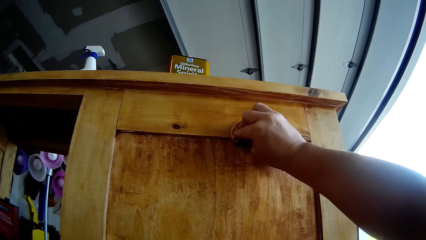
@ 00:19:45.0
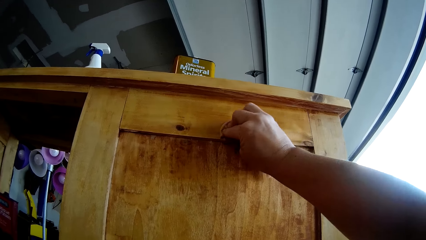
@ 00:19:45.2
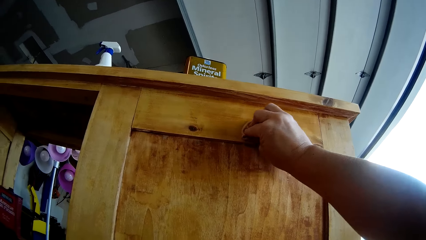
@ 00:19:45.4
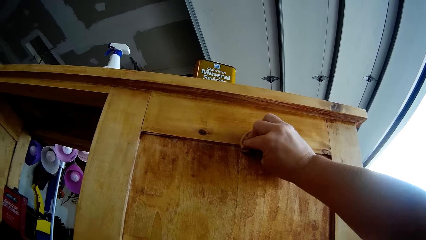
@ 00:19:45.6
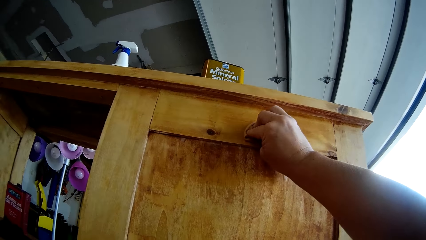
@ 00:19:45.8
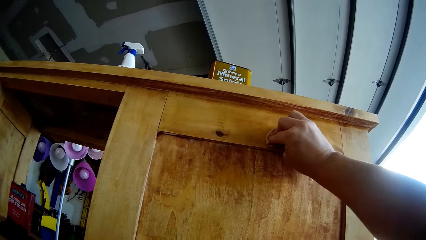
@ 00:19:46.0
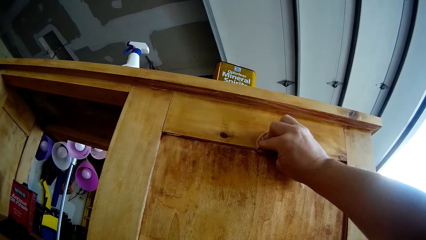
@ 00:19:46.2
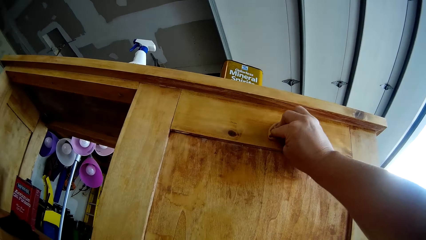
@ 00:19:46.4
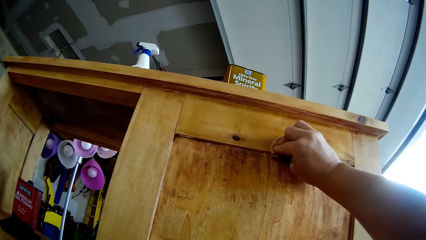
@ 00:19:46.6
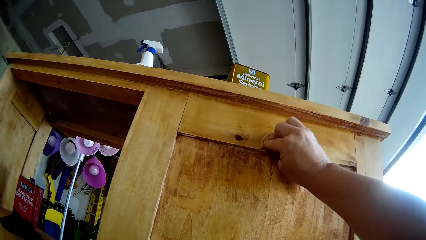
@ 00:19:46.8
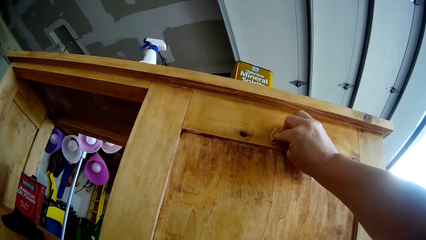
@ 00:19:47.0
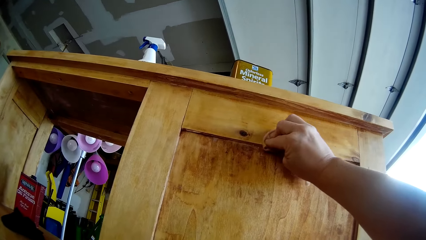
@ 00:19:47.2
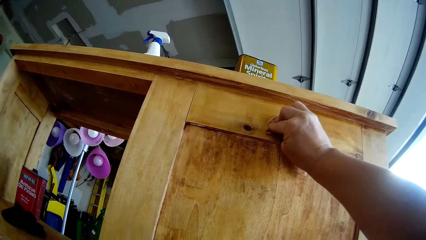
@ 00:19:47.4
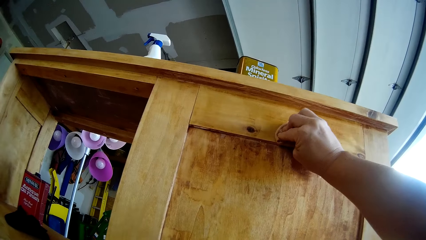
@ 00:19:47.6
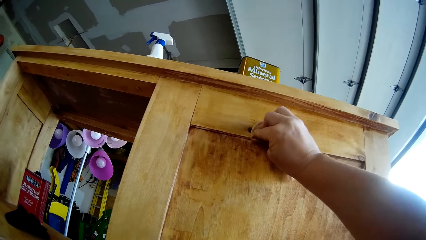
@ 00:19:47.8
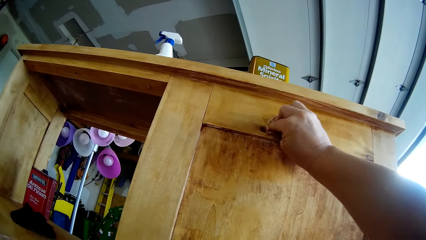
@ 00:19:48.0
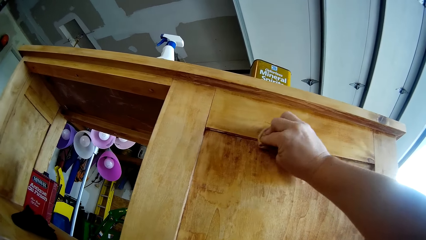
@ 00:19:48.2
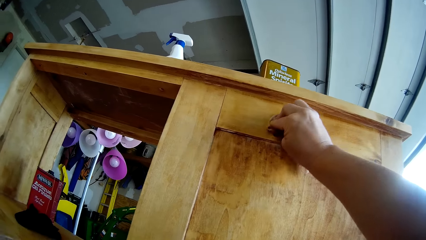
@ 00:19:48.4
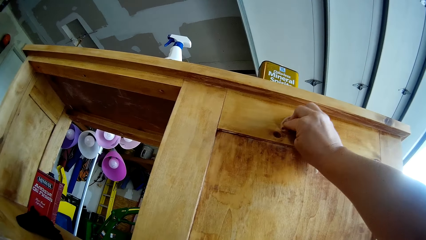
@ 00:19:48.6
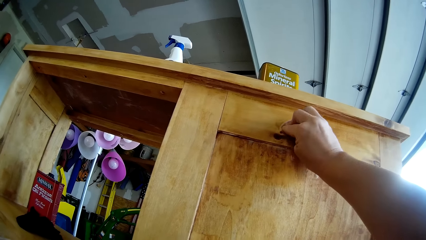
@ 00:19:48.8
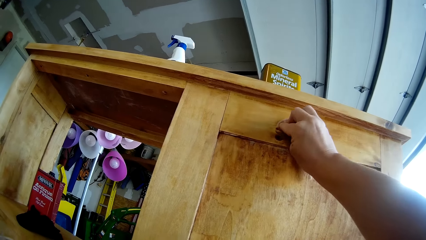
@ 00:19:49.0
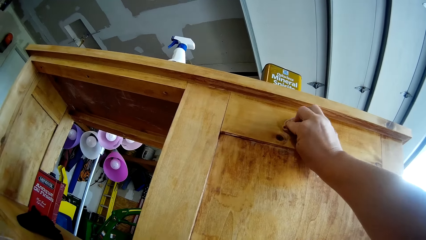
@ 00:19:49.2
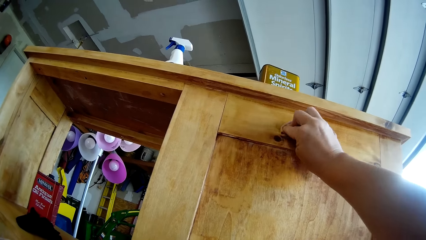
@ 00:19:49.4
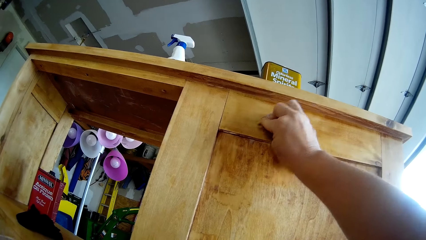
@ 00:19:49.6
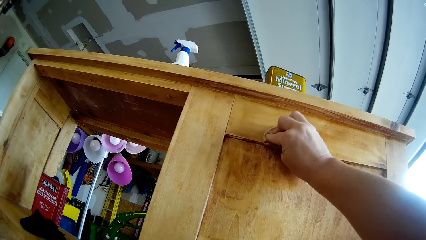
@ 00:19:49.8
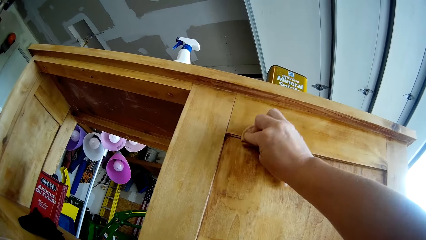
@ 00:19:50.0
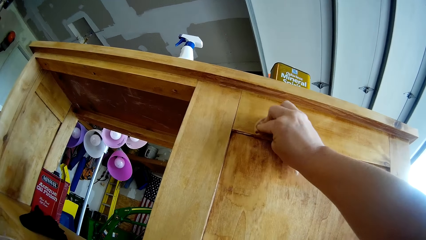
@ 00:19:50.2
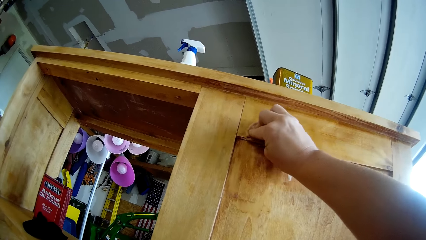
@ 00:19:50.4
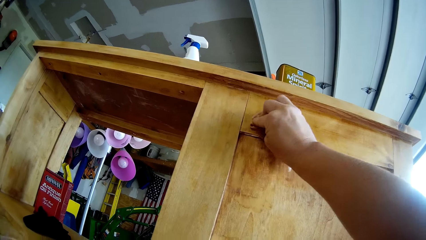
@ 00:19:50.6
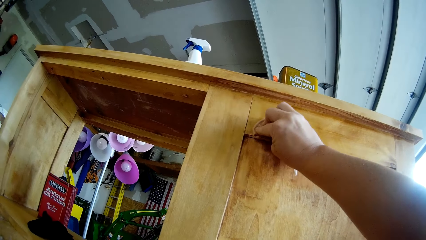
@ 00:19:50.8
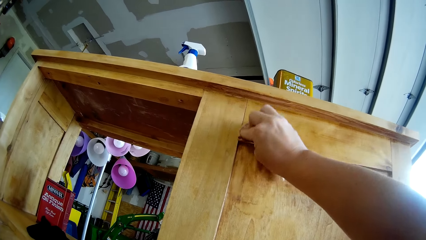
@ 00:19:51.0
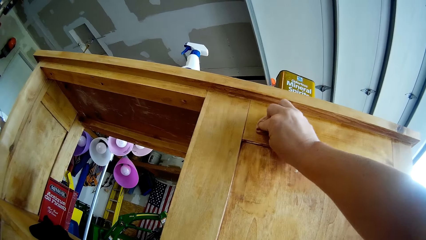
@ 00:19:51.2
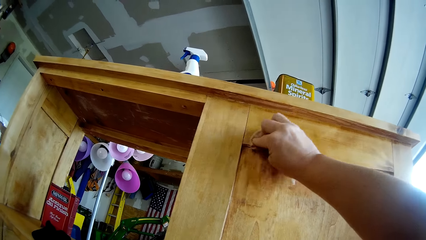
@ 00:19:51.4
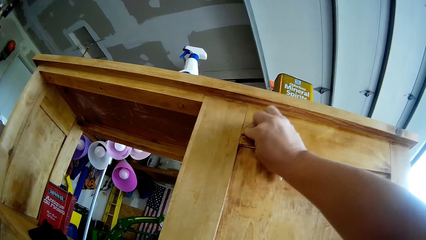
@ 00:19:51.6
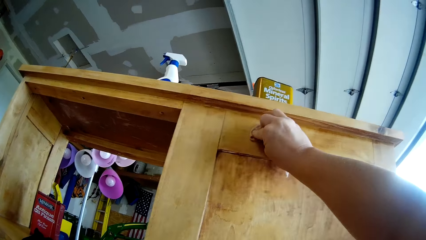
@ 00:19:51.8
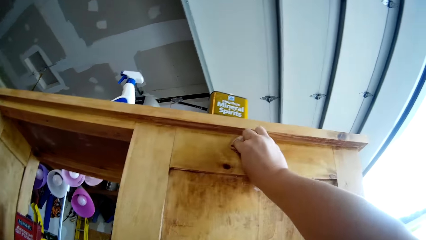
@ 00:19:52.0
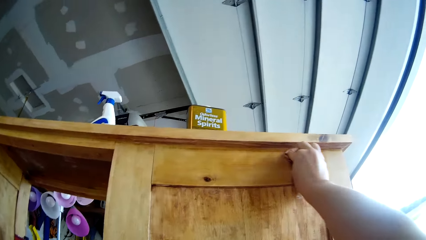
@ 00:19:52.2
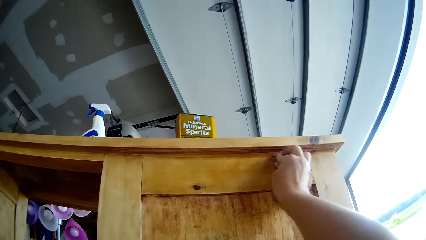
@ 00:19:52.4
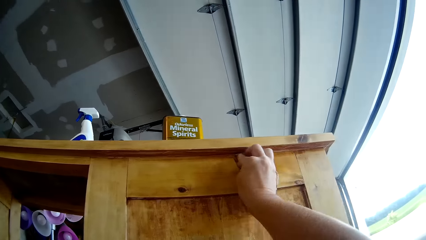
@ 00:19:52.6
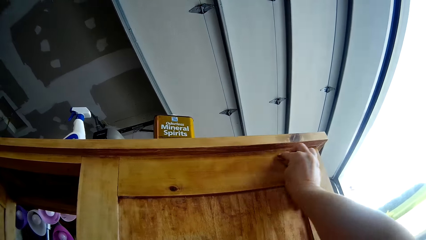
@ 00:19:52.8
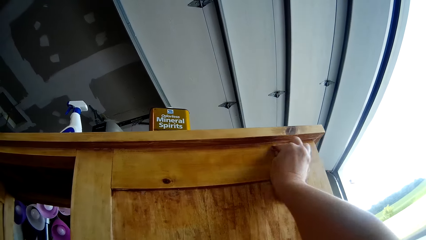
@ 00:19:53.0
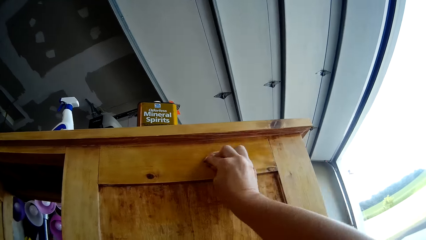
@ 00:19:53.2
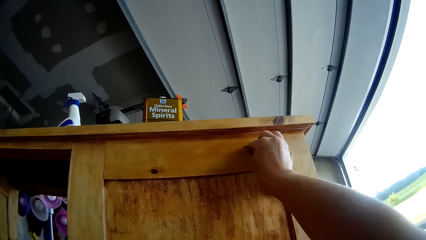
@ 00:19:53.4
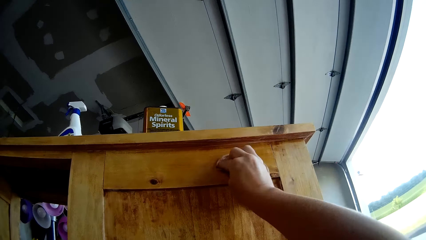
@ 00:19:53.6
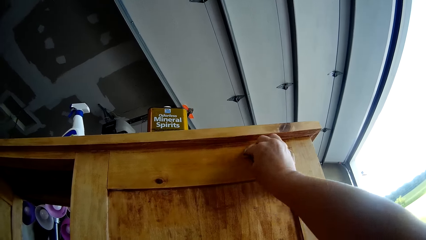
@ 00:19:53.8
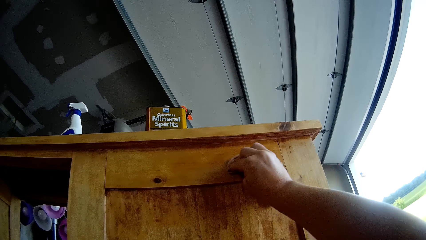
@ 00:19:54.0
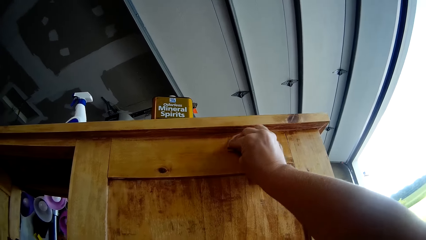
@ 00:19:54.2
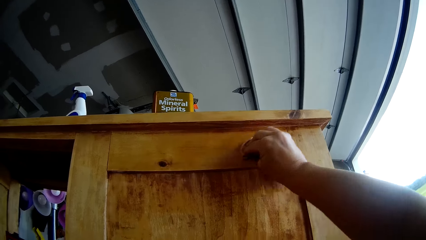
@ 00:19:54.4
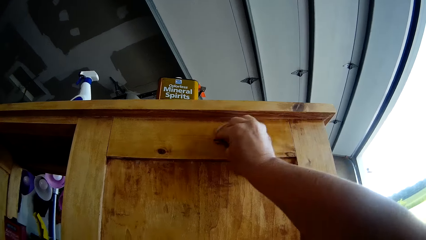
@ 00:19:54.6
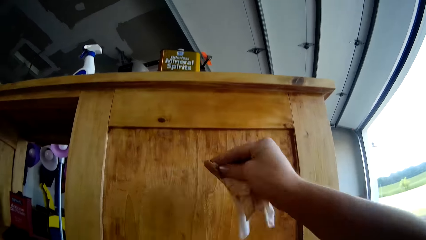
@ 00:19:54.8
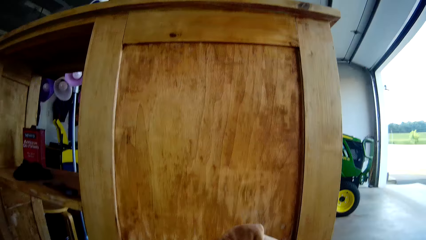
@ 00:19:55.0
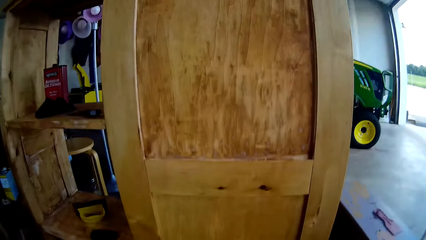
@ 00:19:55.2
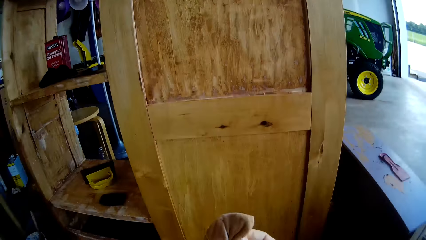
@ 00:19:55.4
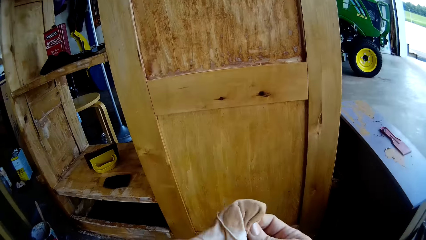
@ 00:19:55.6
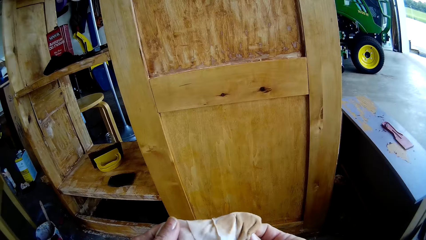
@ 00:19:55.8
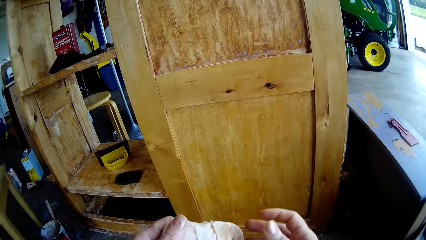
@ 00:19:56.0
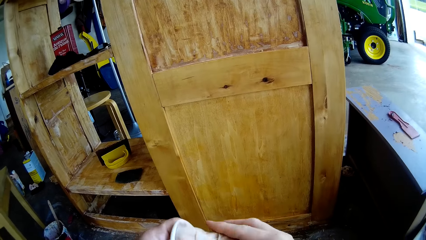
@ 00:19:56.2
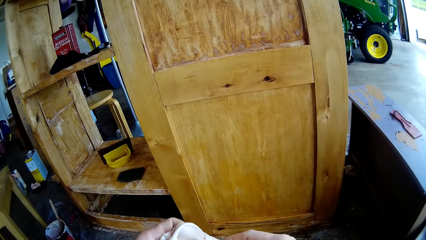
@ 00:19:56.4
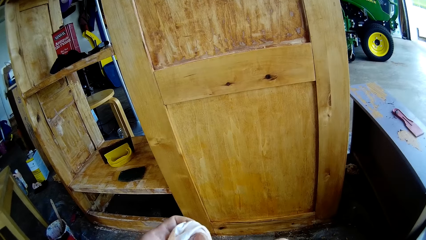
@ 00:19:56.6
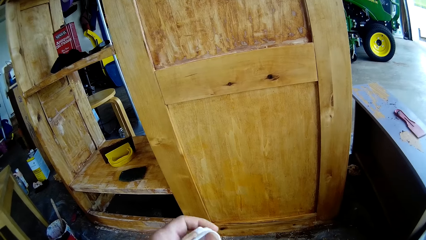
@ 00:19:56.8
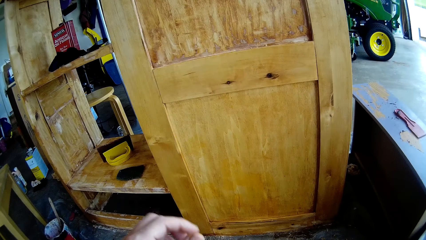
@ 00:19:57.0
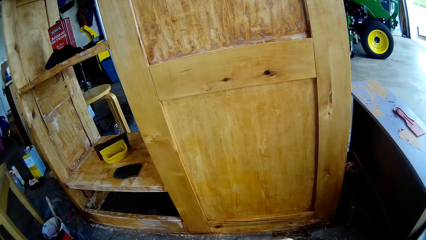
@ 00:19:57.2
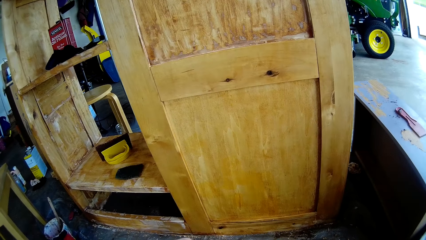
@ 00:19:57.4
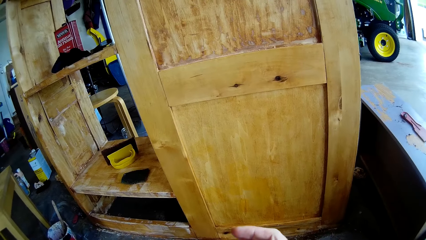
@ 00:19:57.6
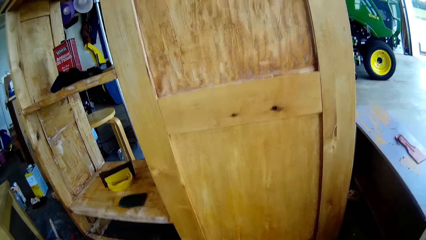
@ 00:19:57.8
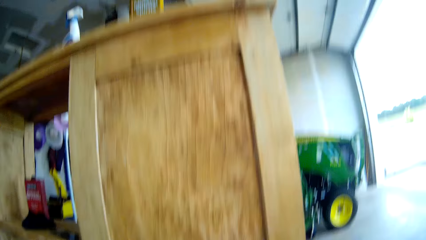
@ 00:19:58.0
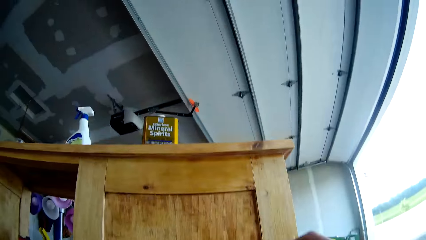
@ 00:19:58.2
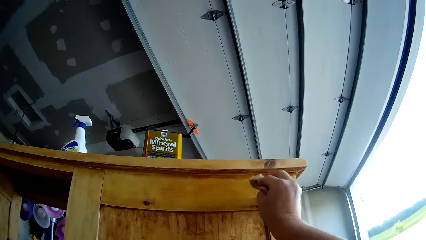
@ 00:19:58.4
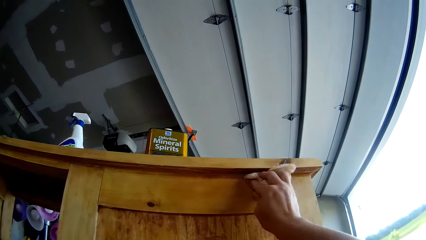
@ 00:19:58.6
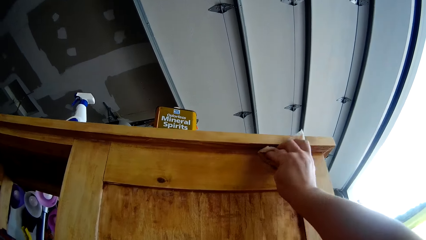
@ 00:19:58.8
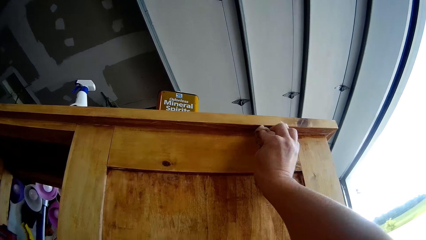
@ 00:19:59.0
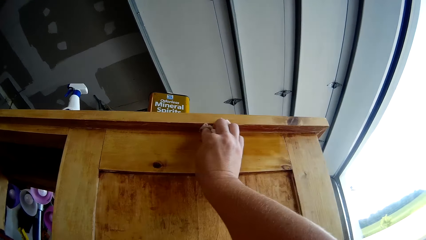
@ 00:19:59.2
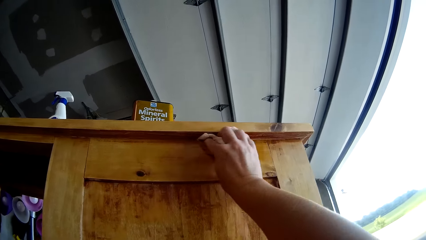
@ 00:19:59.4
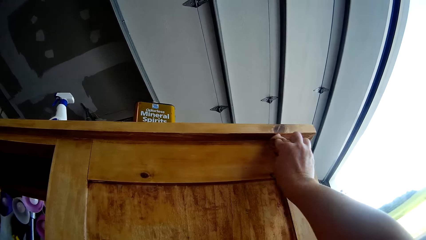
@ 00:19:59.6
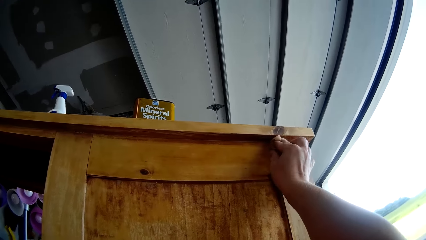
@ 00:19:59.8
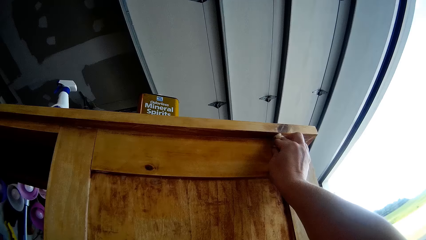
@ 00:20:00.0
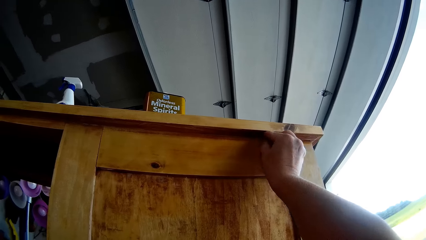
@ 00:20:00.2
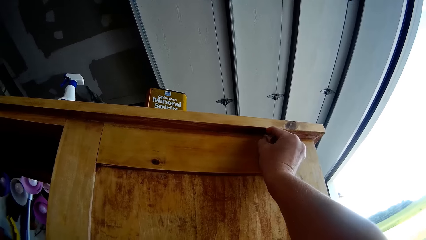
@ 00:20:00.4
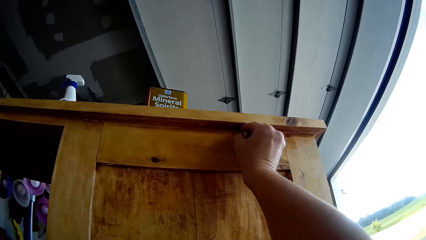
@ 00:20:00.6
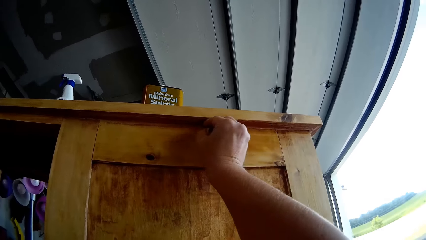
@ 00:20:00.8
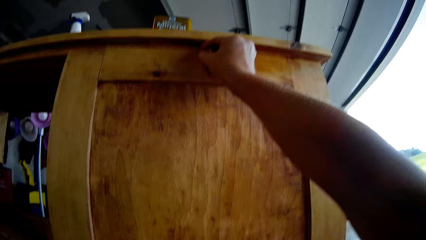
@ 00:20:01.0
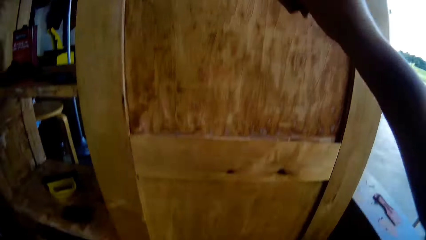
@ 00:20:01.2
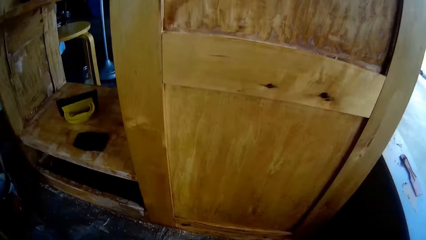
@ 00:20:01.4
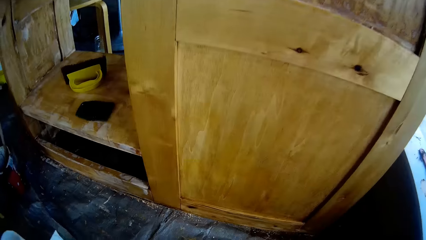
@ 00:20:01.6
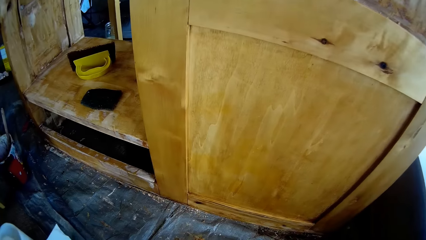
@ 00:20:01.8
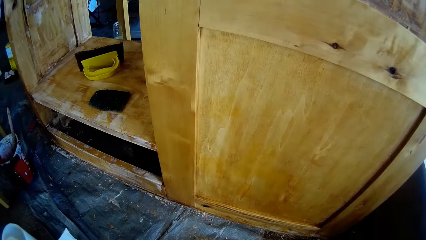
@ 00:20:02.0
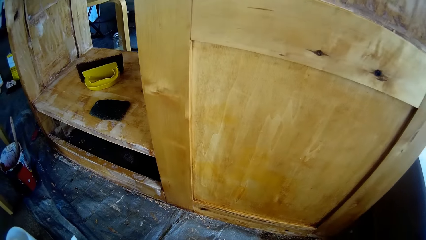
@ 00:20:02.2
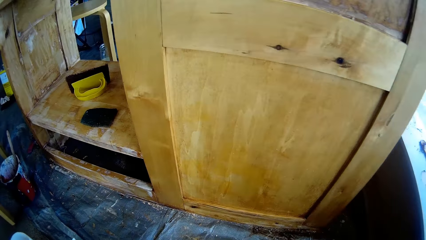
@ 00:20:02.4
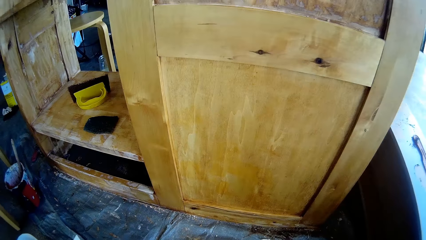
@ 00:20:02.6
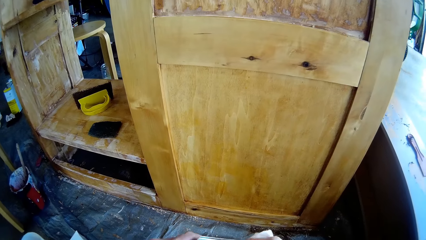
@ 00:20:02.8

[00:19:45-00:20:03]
The camera wearer removes the hand from the cupboard. They hold the cloth. They unfold the cloth and fold the cloth. They wipe the cupboard with the cloth. They lower the hand from the cupboard. They hold the cloth.
